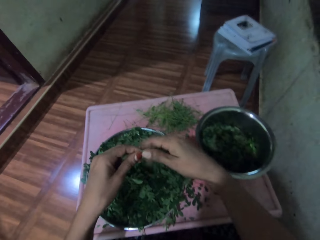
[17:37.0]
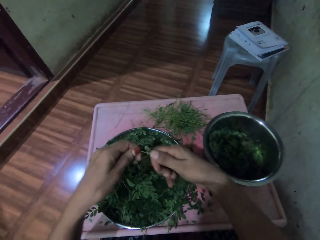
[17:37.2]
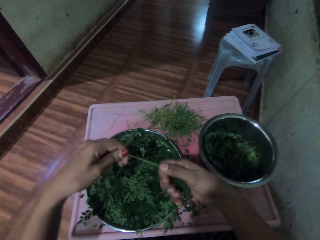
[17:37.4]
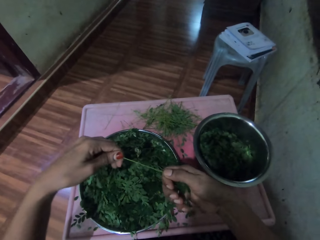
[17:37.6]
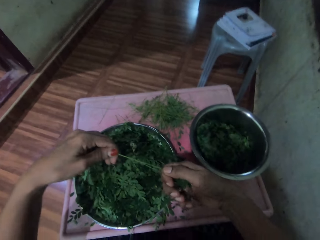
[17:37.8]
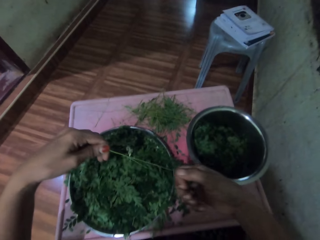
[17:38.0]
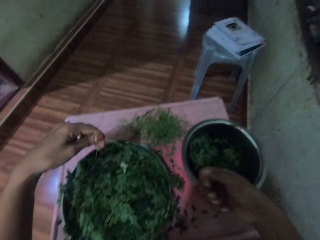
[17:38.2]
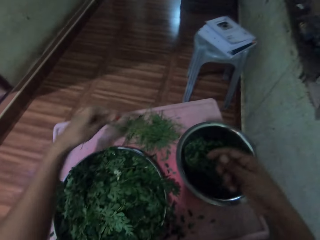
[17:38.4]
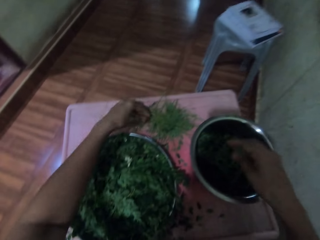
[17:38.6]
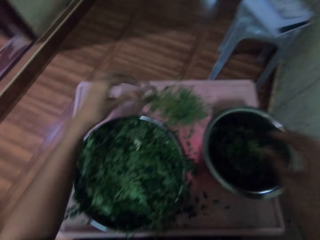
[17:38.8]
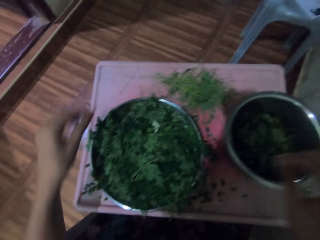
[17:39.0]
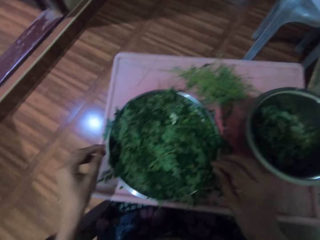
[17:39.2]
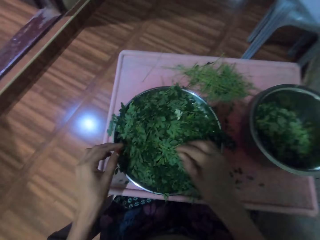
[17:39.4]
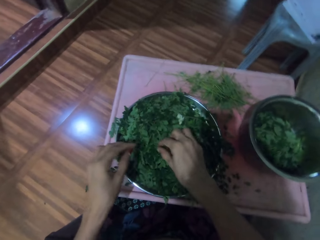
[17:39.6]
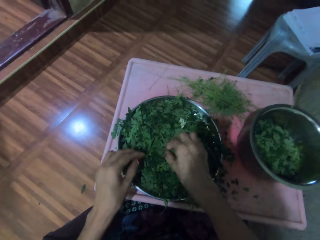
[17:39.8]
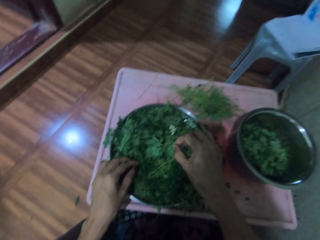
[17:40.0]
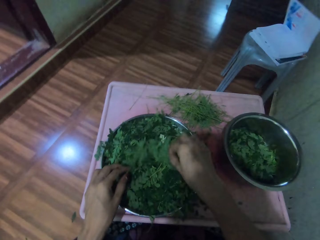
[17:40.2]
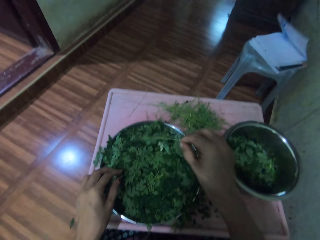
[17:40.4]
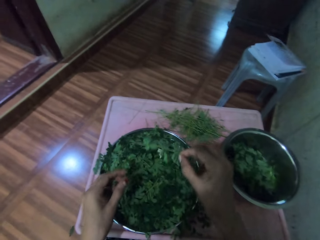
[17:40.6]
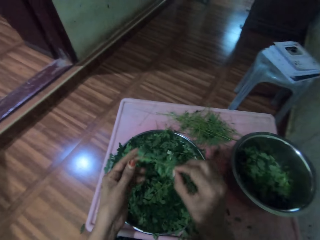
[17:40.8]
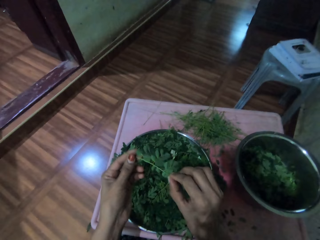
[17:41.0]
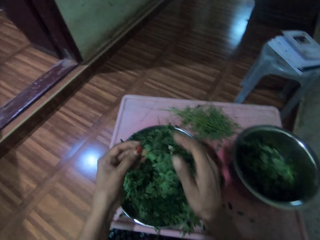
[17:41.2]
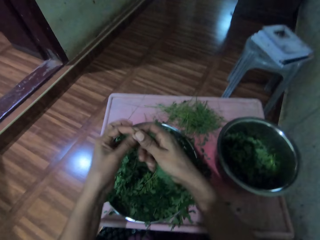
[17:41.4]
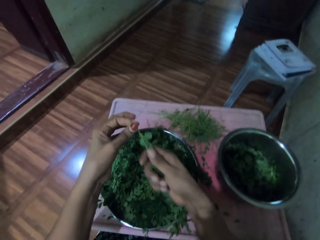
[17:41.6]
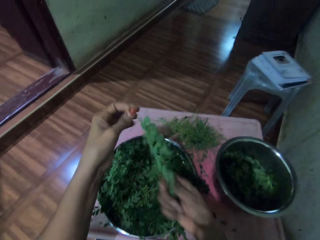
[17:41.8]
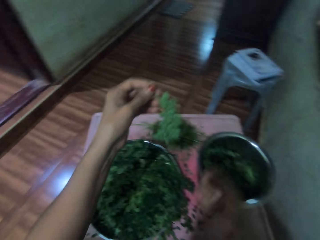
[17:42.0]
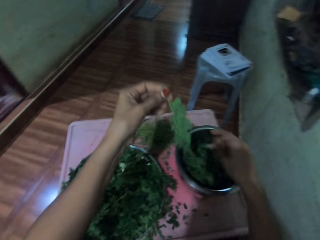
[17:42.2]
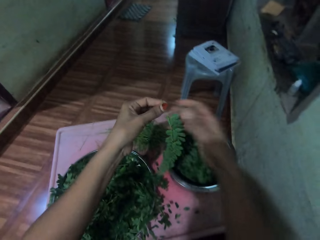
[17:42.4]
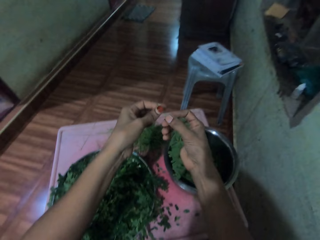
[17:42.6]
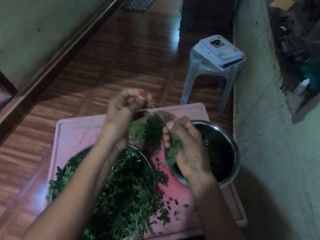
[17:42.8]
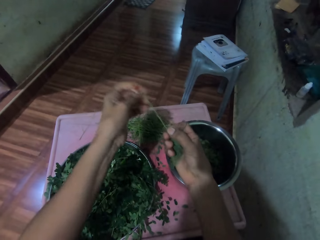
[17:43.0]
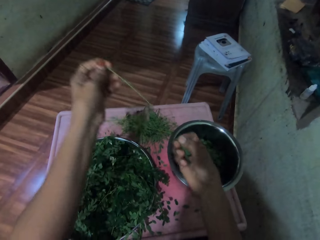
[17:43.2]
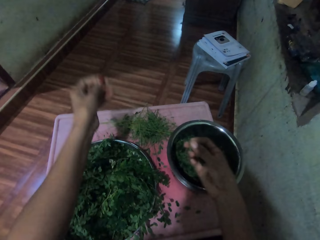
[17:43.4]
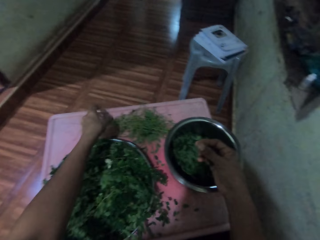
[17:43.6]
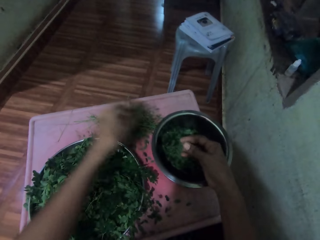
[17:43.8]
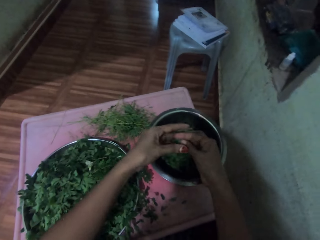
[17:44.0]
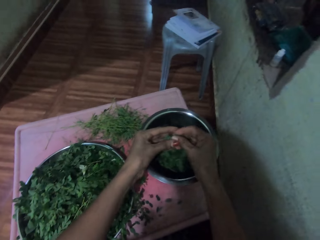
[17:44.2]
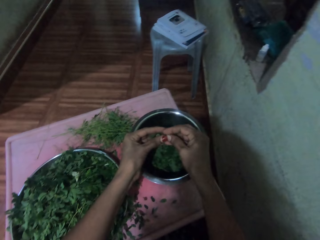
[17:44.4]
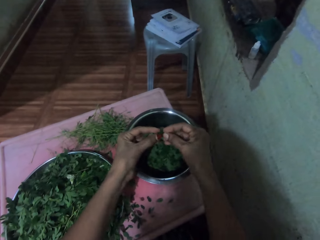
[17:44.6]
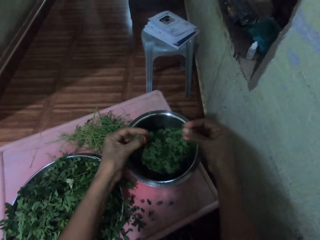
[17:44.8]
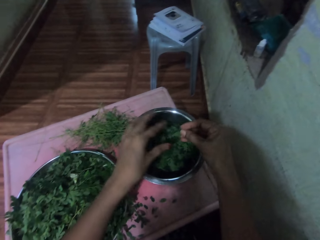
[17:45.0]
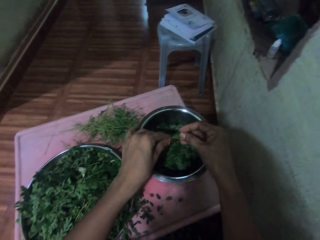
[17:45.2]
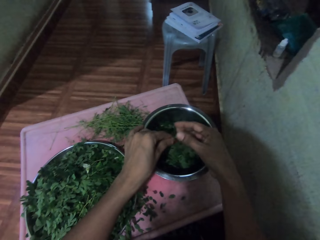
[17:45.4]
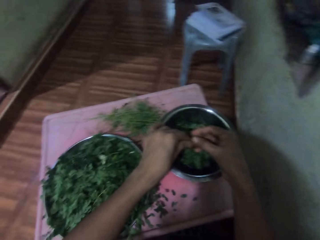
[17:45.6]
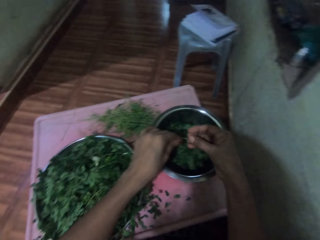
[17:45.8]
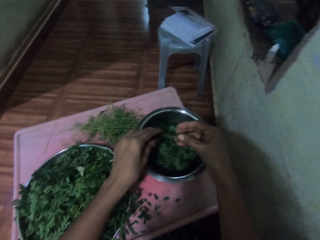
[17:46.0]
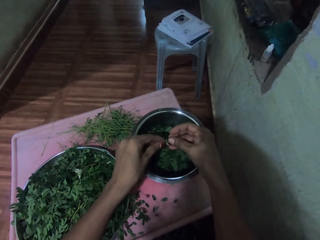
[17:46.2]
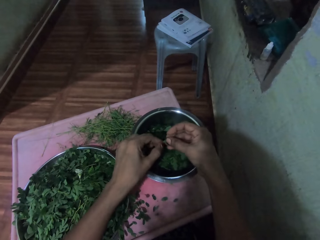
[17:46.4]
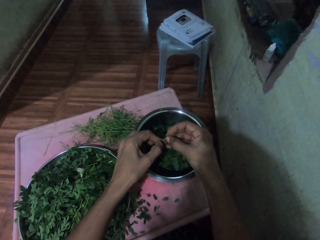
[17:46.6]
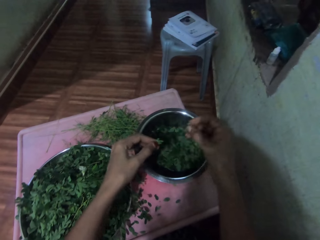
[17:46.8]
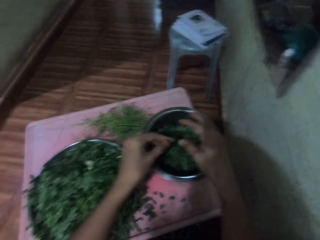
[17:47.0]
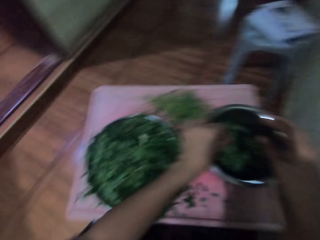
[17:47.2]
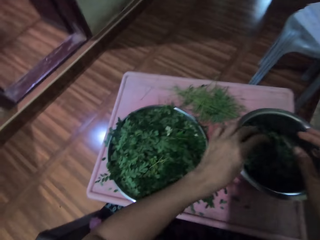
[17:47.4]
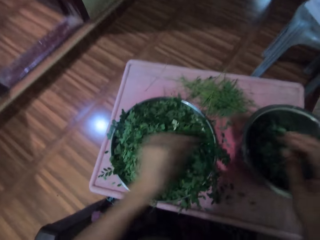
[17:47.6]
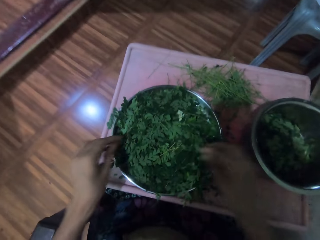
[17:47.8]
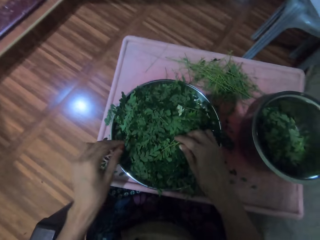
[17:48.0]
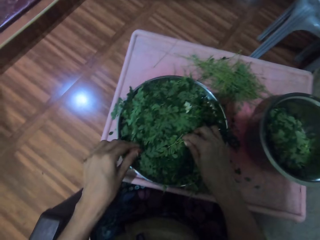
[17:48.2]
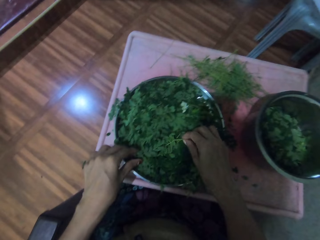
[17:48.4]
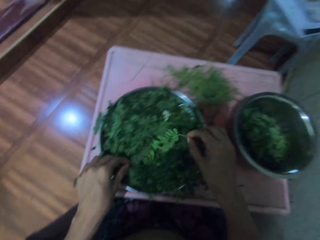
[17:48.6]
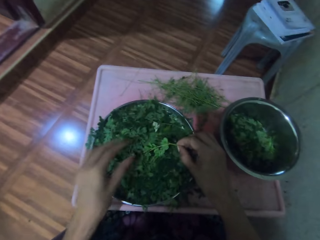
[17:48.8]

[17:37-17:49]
The camera wearer plucks leaves from a twig. They drop the leaves into a metal bowl and drop the twig onto a table. They pick up a twig from a metal tray and shake the twig. They pluck leaves from the twig and drop the leaves into the metal bowl. They pluck leaves from the twig and drop the twig onto the table. They pluck leaves from the twig and drop the leaves into the metal bowl. They pluck leaves from the twig and drop the leaves into the metal bowl.

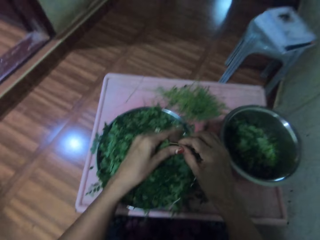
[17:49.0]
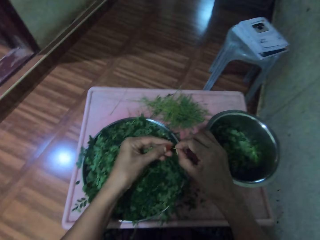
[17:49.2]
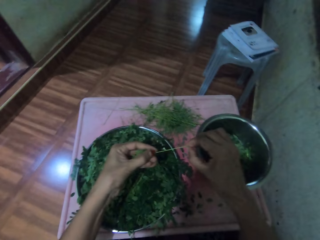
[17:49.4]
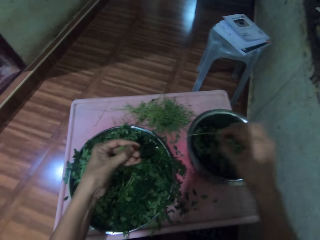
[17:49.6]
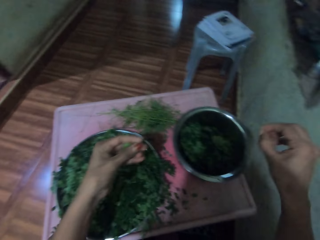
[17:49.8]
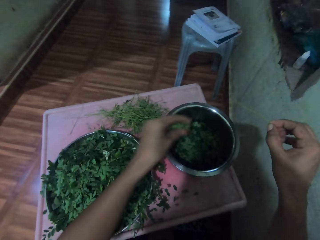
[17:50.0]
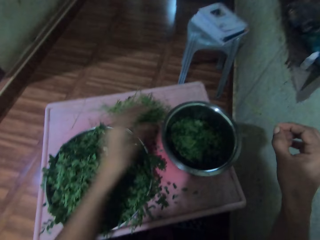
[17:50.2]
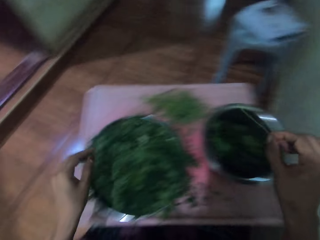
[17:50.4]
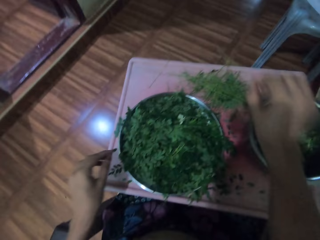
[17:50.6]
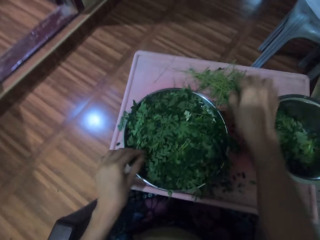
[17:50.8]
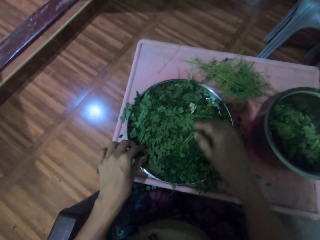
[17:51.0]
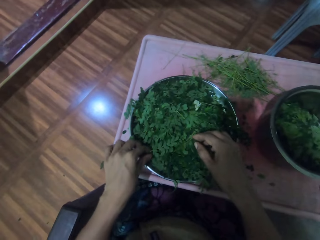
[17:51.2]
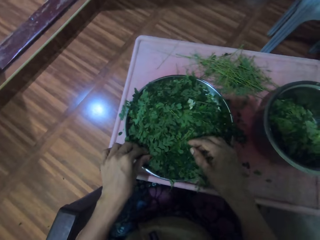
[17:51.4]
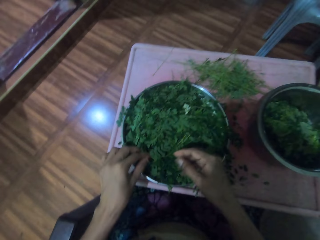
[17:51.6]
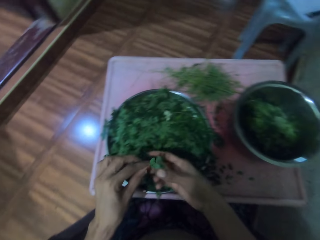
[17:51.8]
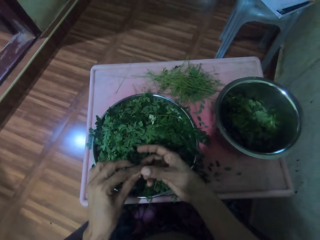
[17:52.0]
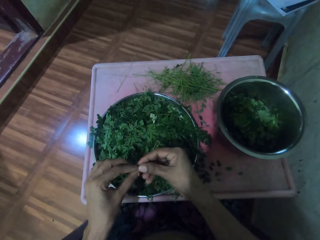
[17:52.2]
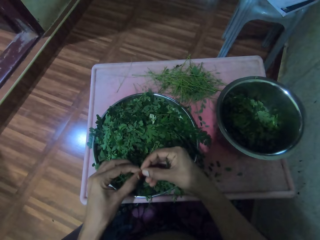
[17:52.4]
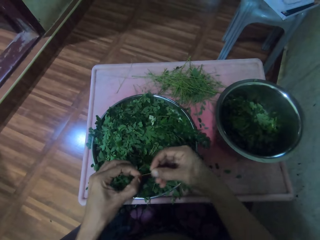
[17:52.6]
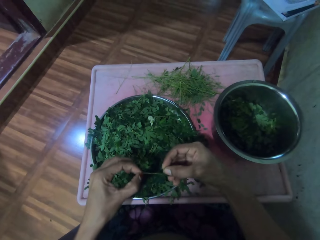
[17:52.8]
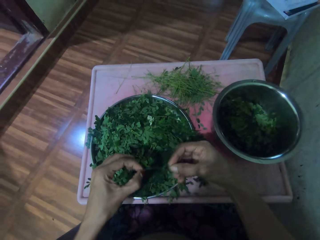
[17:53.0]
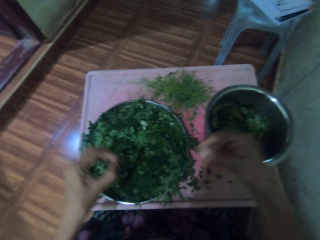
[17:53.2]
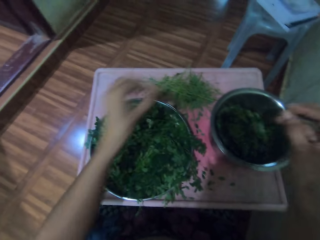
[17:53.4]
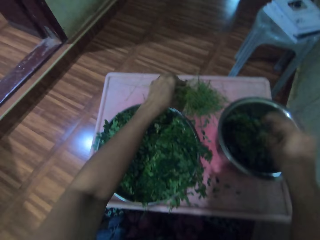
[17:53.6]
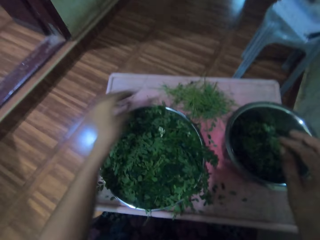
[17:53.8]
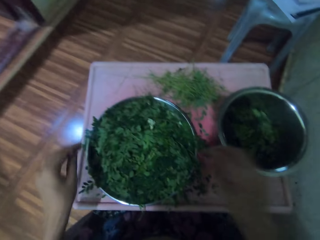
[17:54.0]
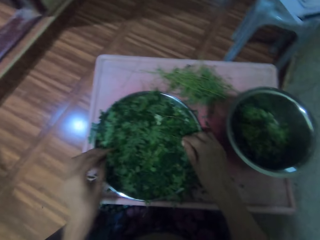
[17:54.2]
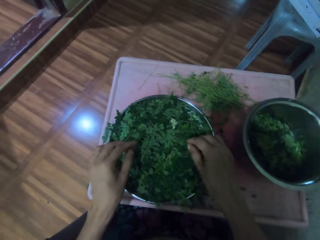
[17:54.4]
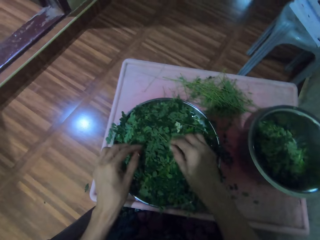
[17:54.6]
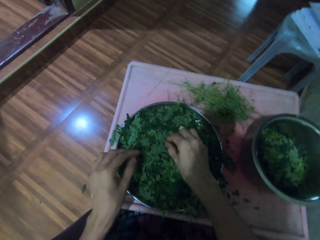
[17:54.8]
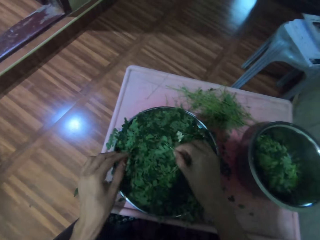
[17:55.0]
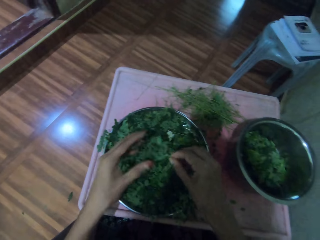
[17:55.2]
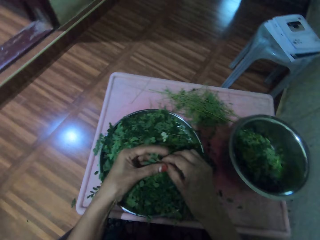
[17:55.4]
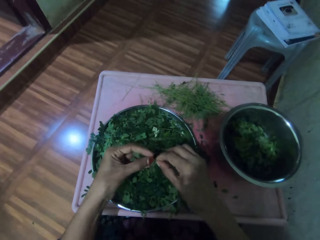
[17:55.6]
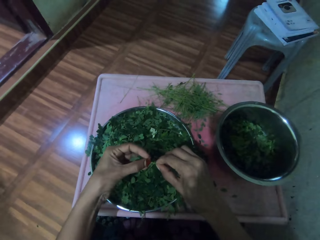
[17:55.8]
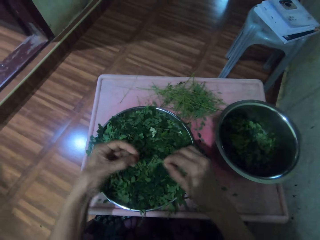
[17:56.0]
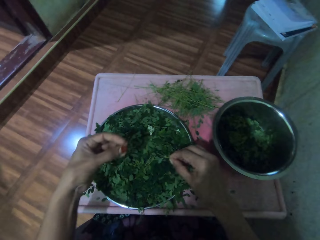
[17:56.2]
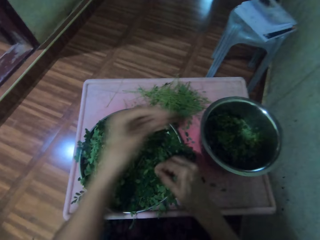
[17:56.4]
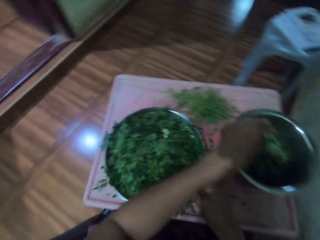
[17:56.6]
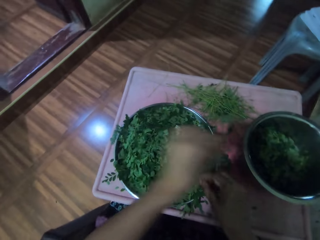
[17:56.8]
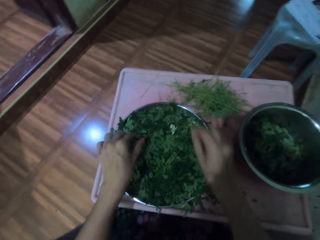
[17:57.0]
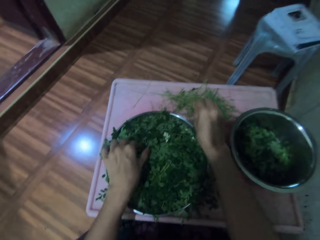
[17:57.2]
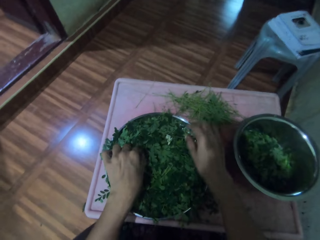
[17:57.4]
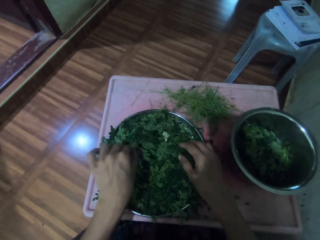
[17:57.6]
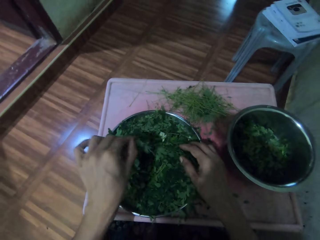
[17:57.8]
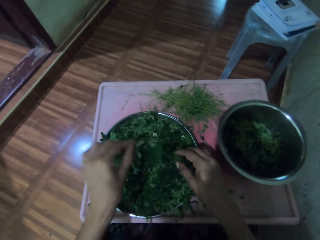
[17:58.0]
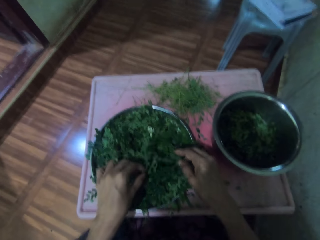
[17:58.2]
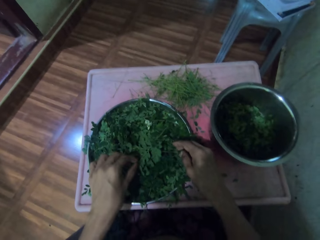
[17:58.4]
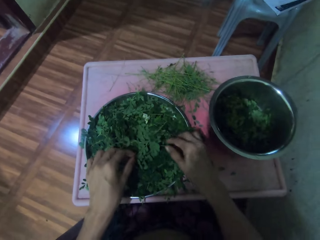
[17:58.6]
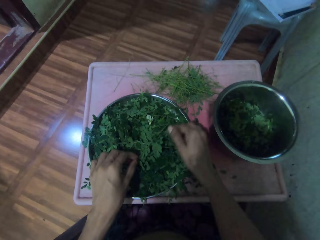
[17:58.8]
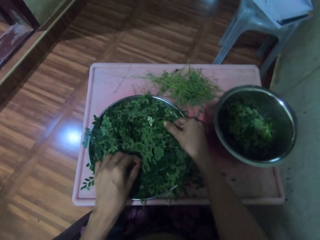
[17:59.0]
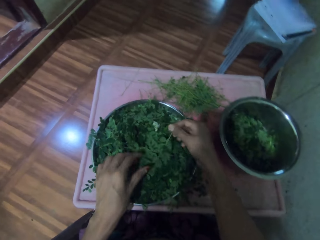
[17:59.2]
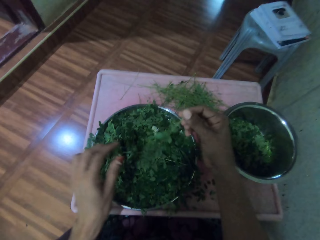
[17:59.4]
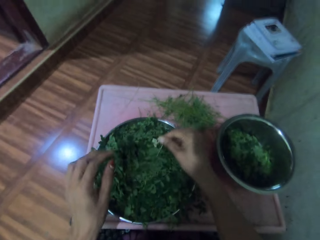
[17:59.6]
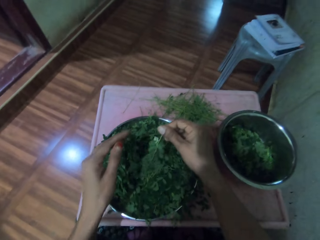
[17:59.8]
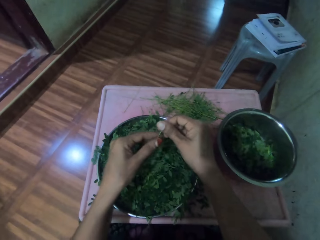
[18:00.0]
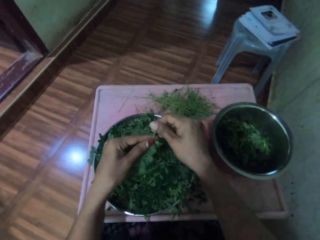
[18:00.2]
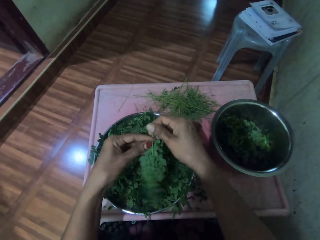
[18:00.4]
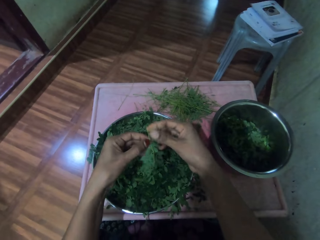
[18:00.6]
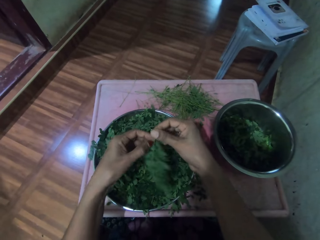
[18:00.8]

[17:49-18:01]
The camera wearer picks up a twig or stalk from a metal tray. They pluck leaves from the twig and throw the leaves into a metal bowl. They throw twigs onto a table. They pick up a twig from the metal tray and pluck leaves from the twig. They drop the twig onto the table and drop the leaves into the metal bowl. They pick up a twig from the metal tray and pluck leaves from the twig. They throw the leaves into the metal bowl and throw a twig onto the table. They adjust twigs on the metal tray. They pick up a twig from the metal tray. They do so again. They shake the twig. They extract vegetable leaves from the stalk.
